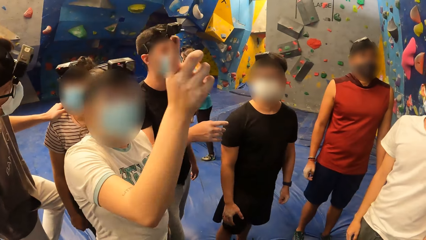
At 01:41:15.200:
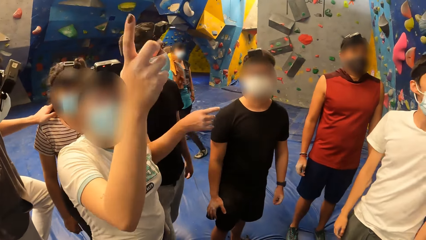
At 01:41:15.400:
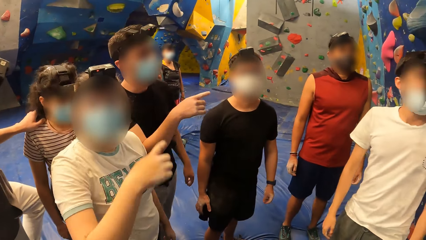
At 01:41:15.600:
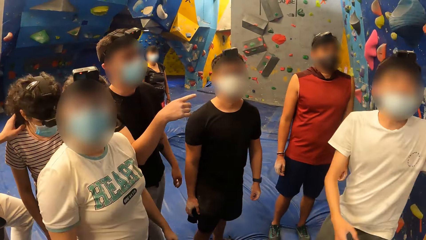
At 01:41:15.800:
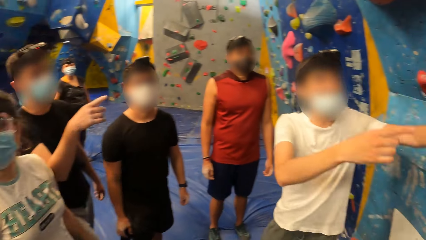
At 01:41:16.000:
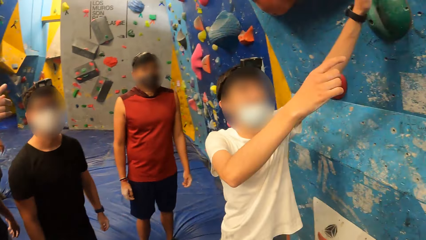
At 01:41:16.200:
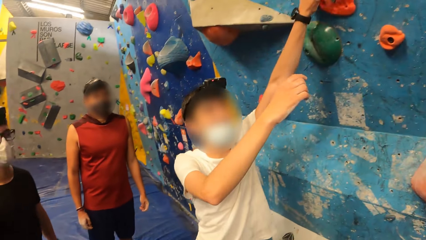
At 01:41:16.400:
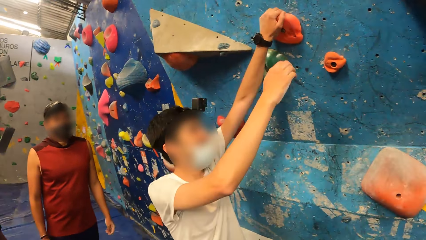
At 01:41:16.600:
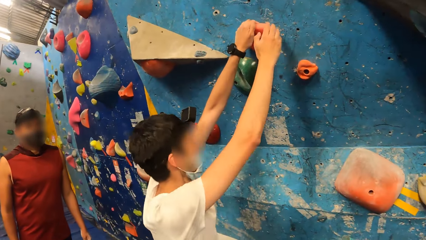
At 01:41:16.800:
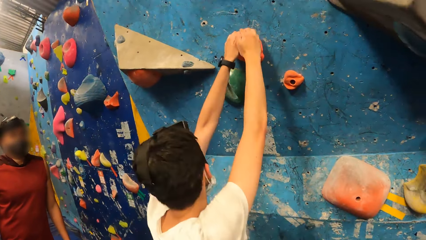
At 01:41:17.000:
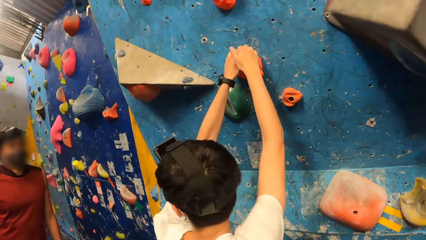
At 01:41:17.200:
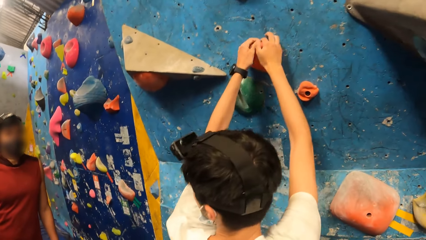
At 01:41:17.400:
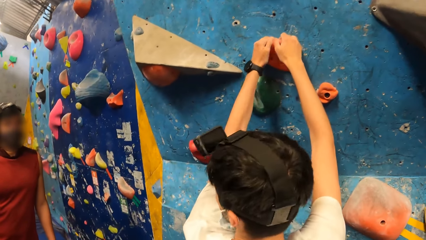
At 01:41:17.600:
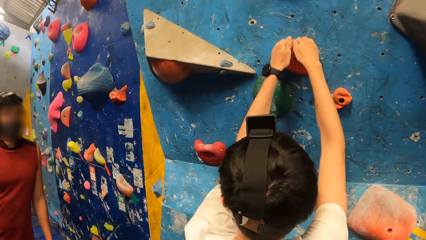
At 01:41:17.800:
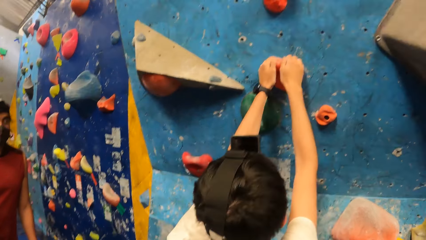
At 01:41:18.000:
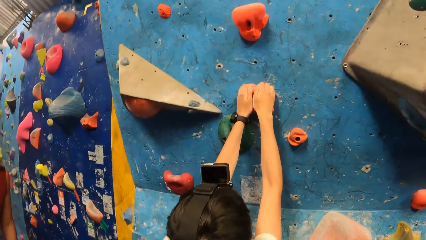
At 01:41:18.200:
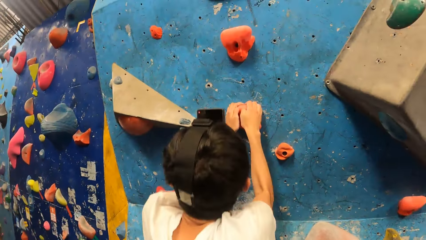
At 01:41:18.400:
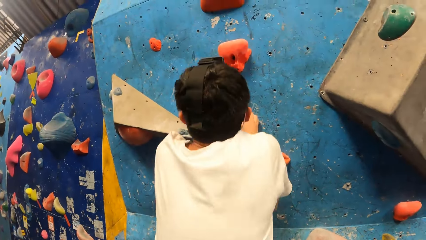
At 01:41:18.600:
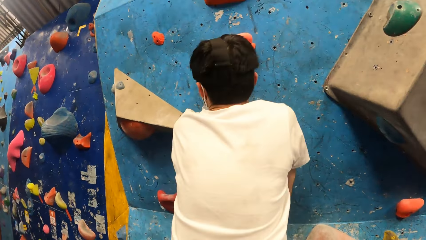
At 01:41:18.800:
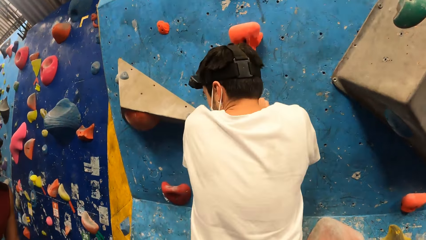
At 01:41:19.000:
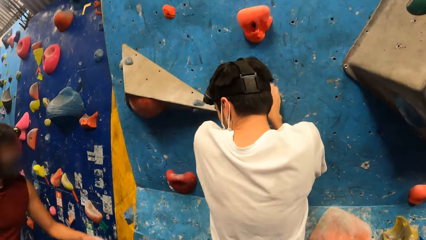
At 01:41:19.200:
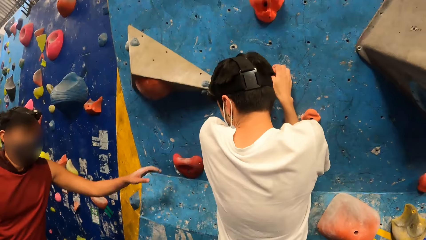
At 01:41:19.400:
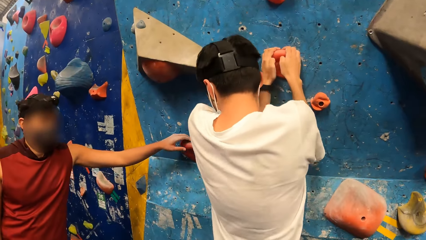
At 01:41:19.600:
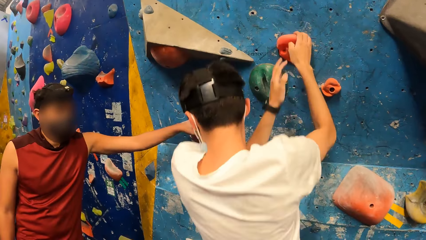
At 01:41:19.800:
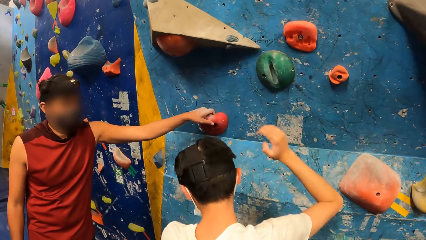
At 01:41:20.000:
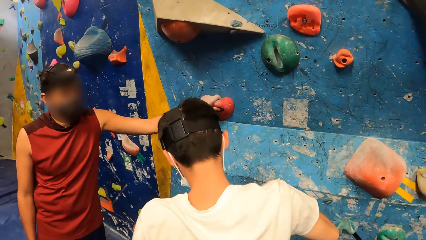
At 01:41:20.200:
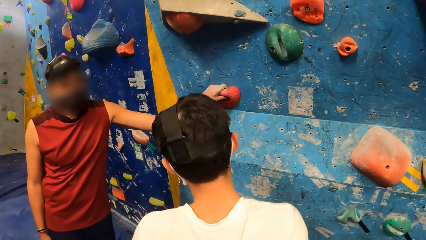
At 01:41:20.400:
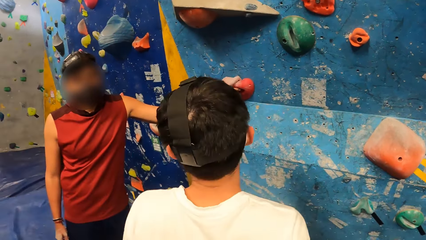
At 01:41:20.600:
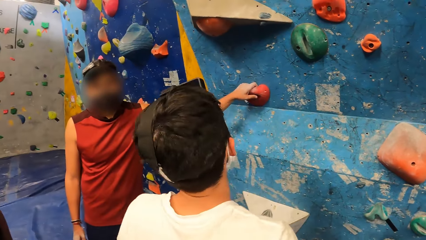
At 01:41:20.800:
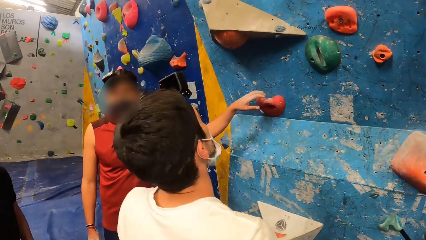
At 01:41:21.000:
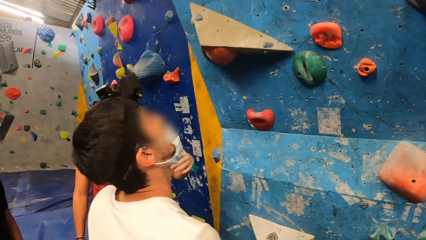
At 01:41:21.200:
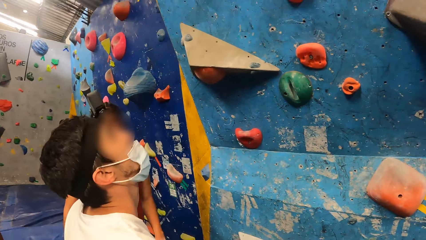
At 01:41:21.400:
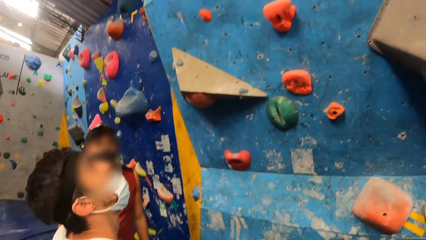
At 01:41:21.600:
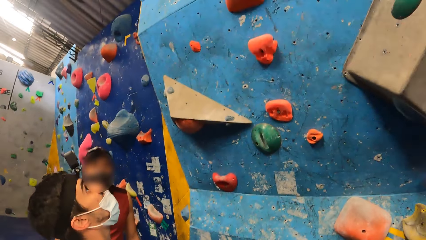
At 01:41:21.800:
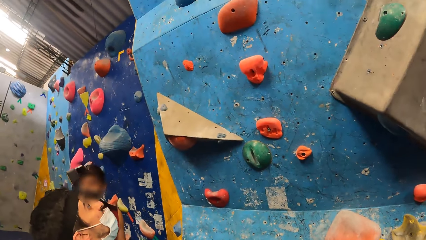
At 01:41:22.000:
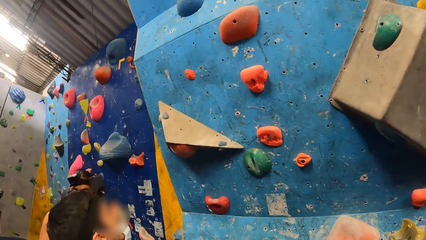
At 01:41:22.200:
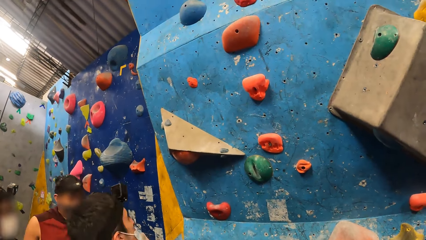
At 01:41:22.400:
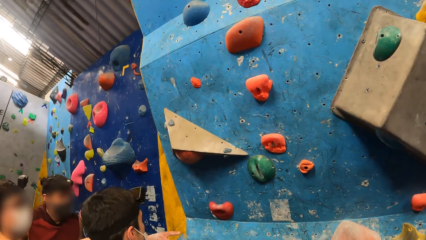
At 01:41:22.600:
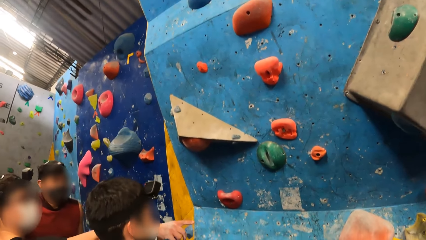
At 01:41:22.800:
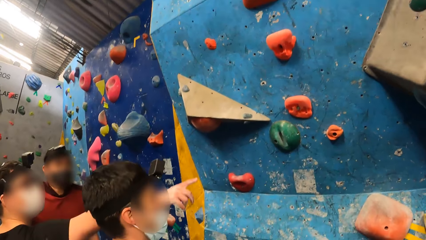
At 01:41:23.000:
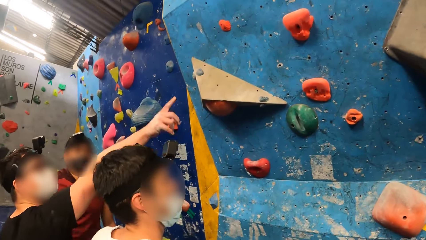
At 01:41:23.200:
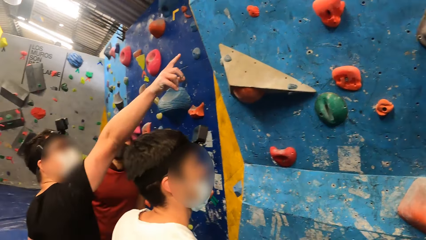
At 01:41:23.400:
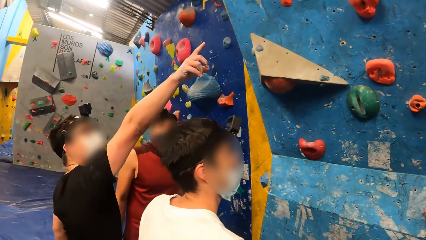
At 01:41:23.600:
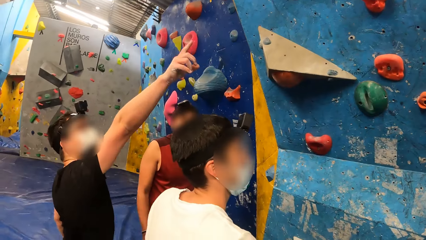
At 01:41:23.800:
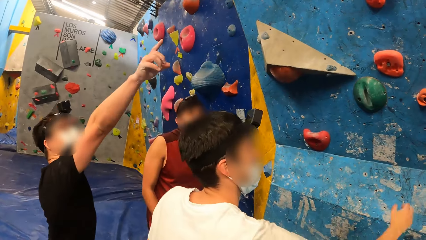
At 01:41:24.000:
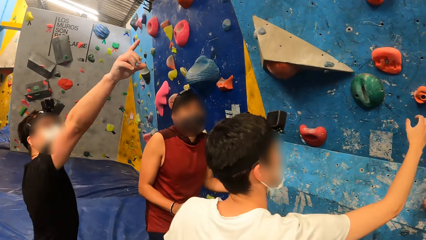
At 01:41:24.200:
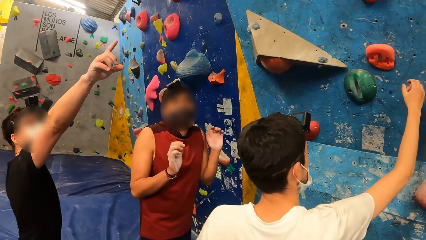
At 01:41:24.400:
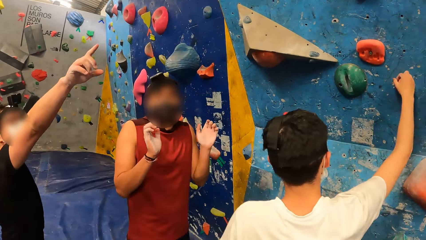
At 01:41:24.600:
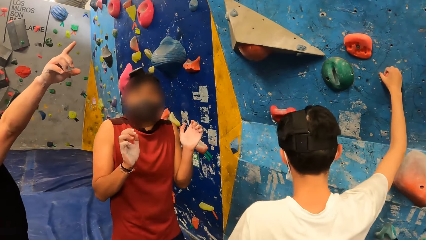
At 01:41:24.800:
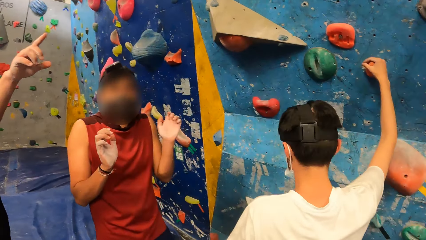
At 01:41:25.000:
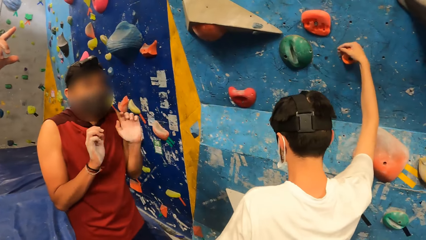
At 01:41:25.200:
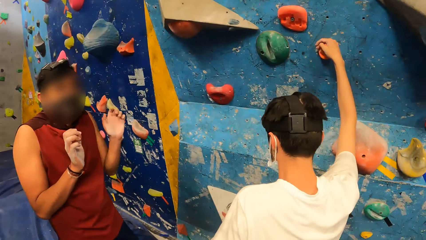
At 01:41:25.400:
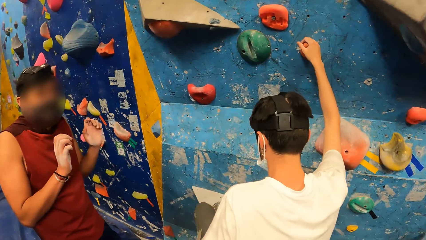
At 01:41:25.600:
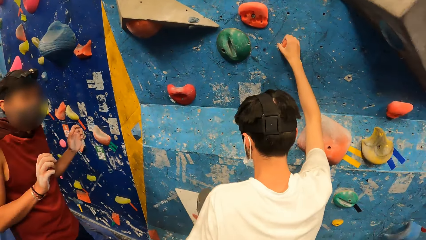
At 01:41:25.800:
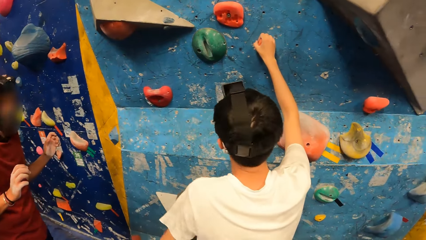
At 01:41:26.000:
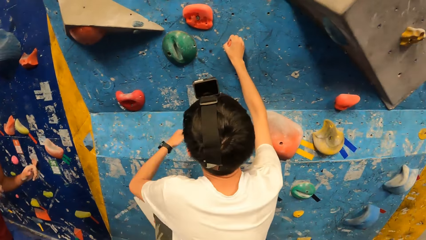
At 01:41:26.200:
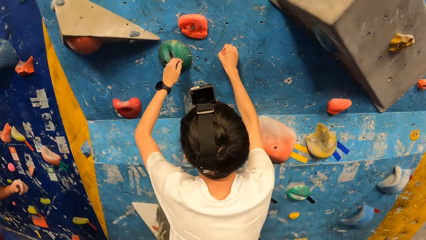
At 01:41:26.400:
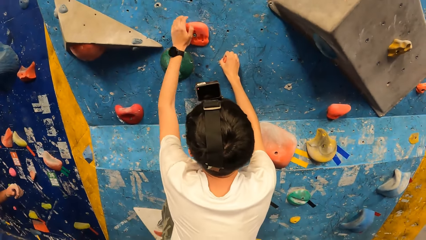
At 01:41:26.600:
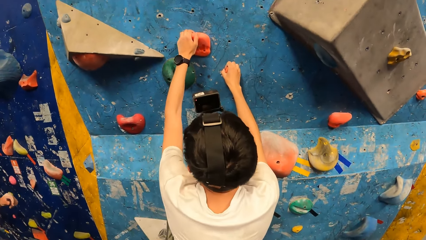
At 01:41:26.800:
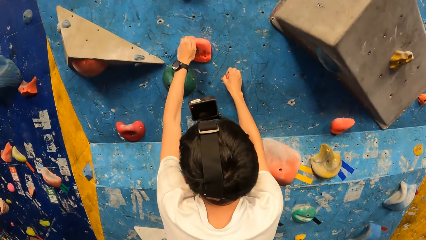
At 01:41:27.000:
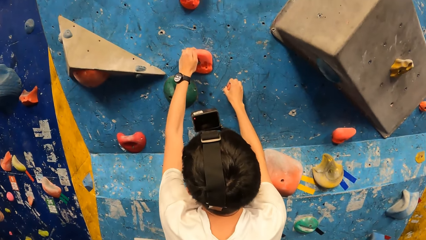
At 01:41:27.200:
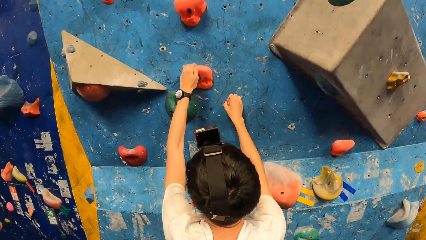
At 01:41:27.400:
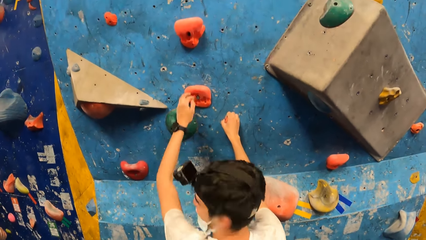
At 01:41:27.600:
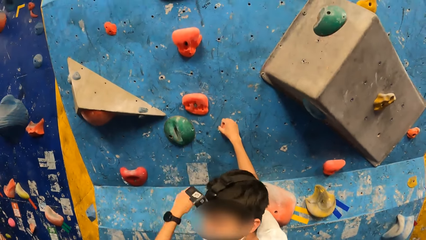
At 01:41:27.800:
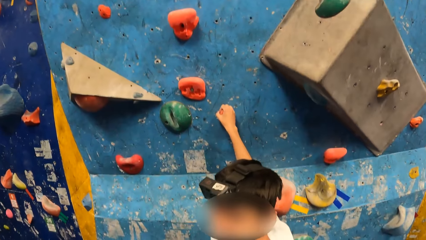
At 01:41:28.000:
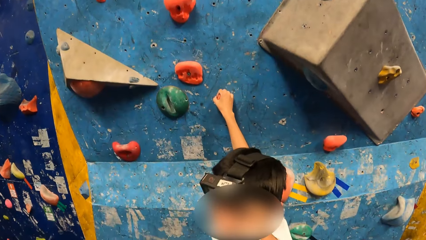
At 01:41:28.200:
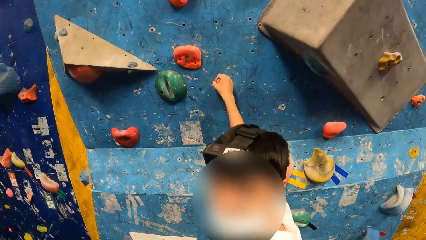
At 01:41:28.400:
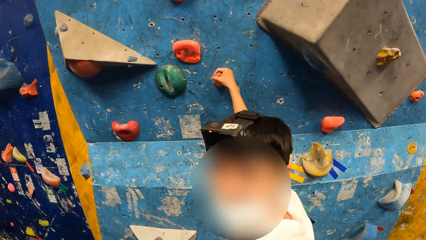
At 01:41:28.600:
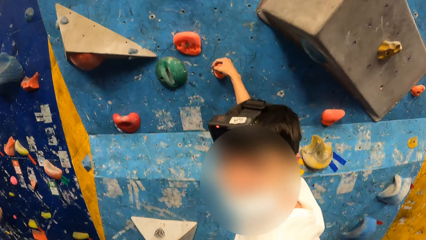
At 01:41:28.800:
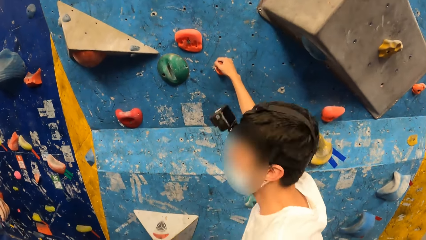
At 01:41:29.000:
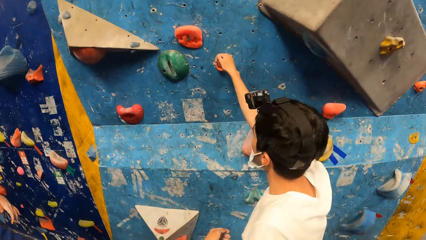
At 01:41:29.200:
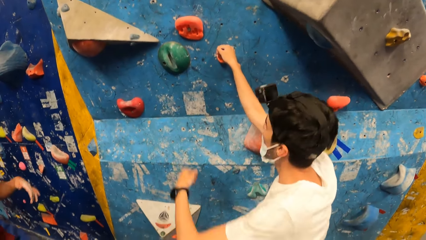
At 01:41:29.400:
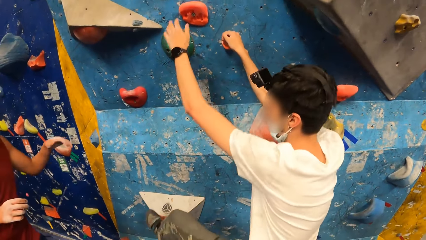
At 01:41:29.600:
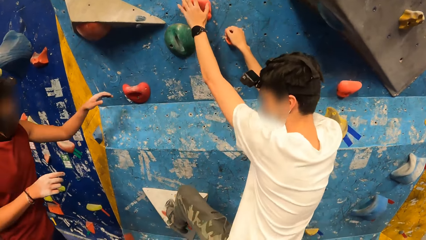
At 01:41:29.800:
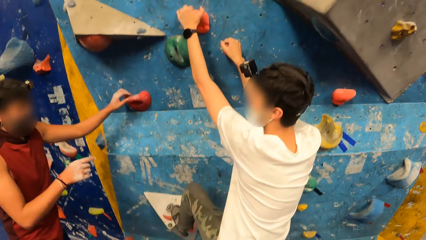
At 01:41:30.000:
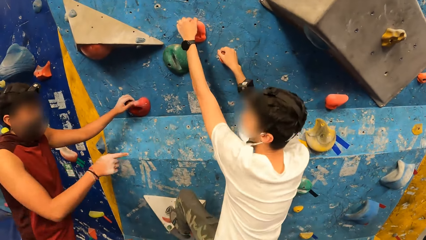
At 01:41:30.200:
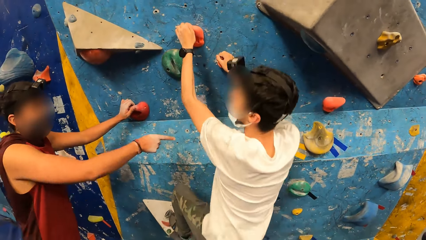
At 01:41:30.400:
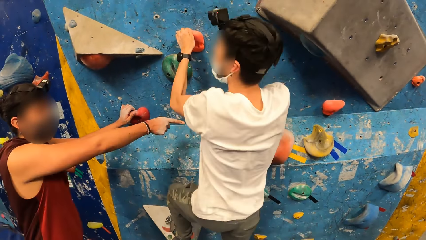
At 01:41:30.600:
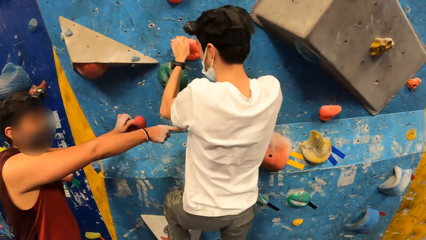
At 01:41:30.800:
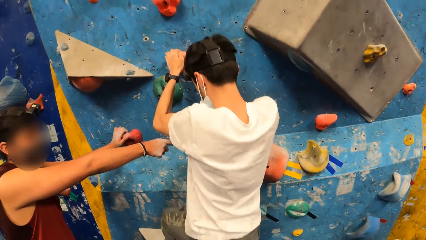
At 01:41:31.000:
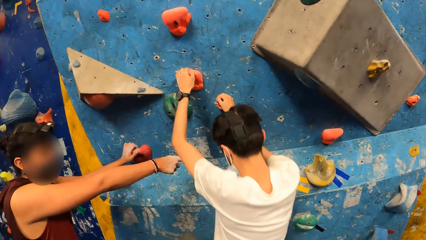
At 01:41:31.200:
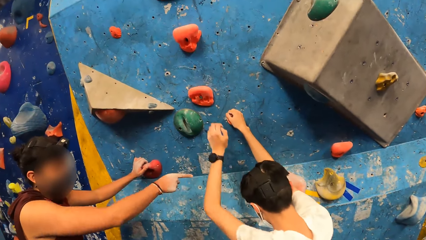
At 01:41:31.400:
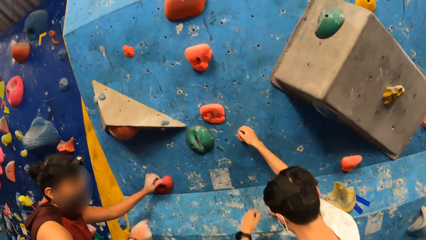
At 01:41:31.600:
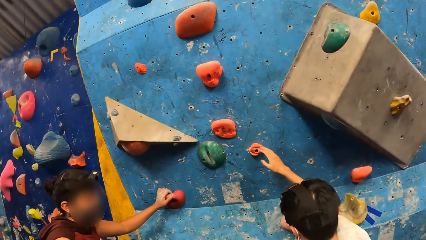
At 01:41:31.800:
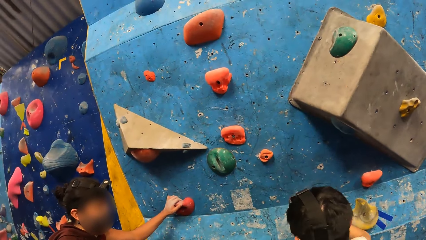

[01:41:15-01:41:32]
A person touches the jug. Another person touches the jug. The first person touches the jug and puts his foot on a jug. The first person touches the jug. The first person touches the jug again and puts his foot on a jug.
